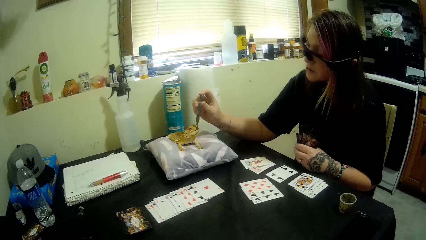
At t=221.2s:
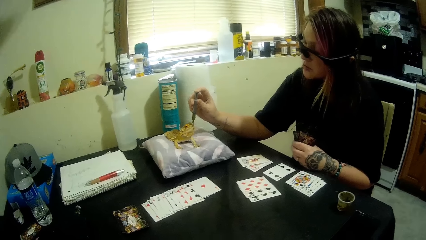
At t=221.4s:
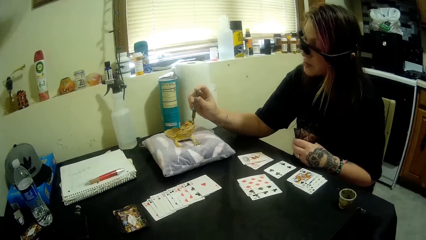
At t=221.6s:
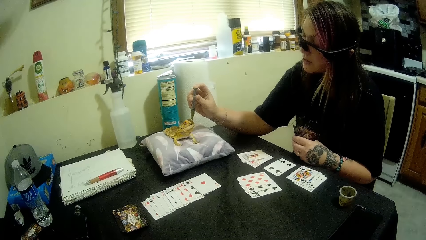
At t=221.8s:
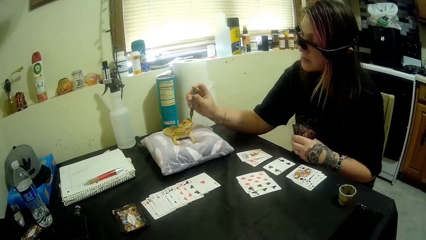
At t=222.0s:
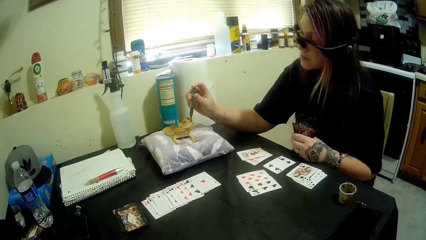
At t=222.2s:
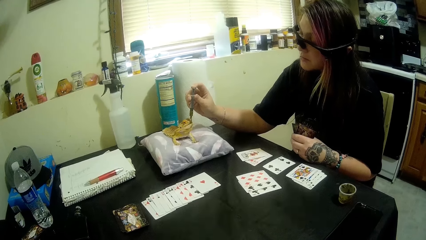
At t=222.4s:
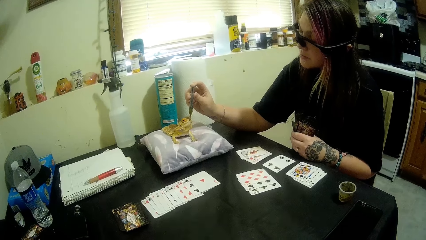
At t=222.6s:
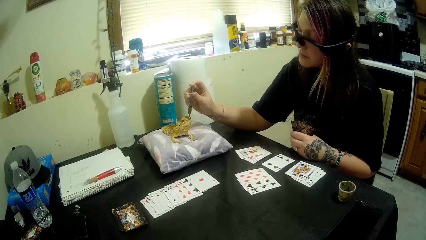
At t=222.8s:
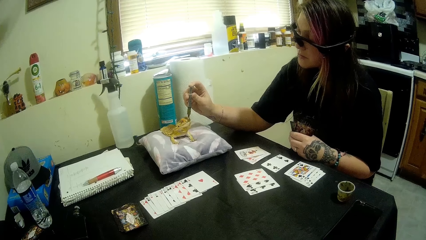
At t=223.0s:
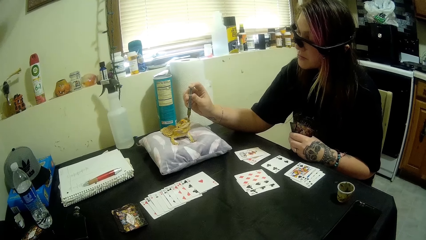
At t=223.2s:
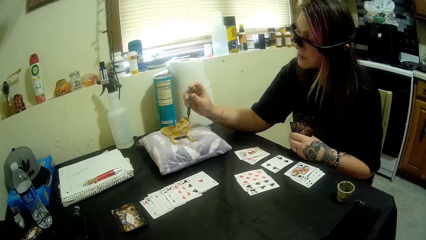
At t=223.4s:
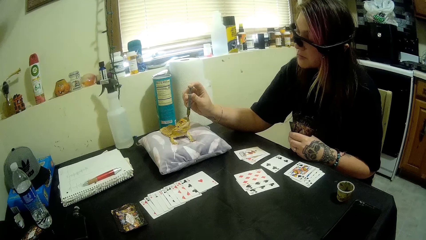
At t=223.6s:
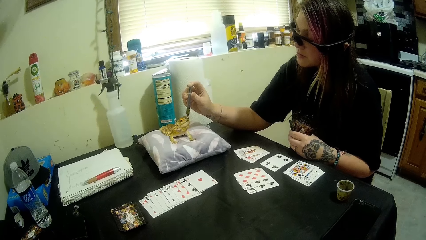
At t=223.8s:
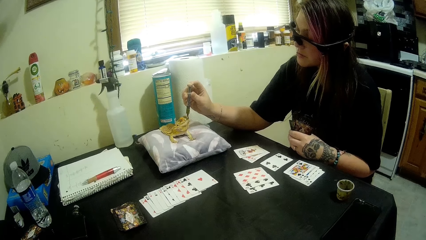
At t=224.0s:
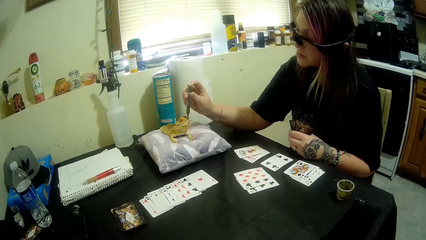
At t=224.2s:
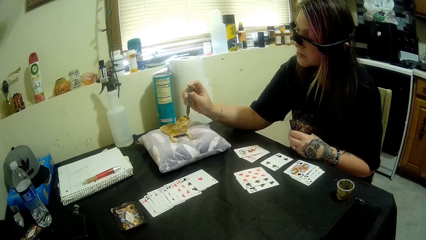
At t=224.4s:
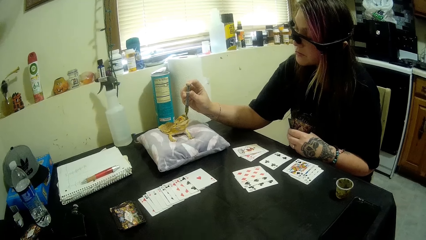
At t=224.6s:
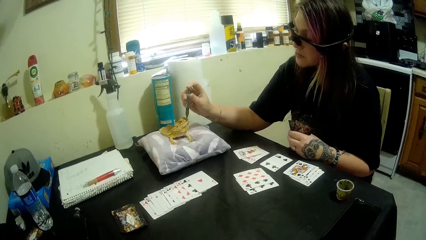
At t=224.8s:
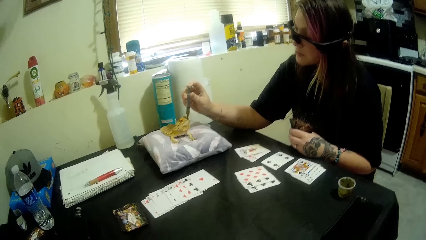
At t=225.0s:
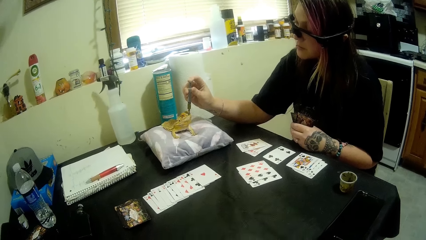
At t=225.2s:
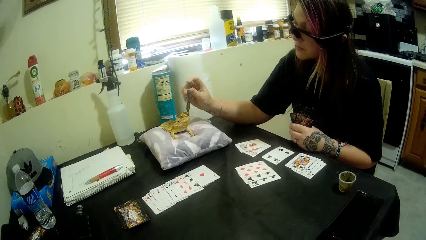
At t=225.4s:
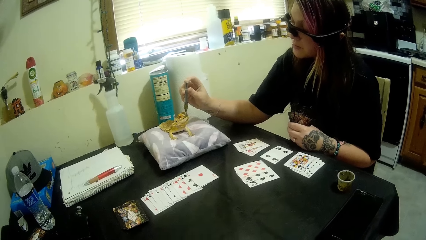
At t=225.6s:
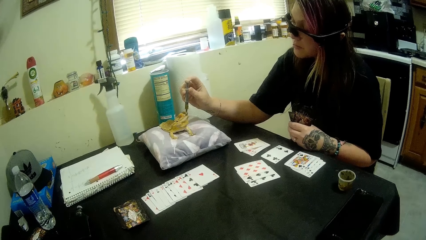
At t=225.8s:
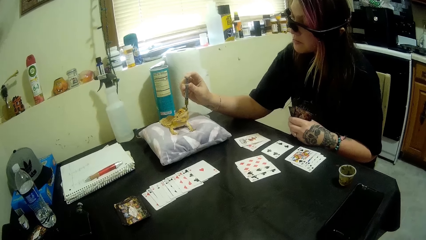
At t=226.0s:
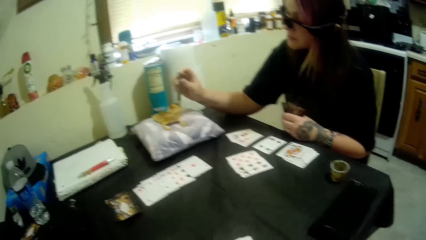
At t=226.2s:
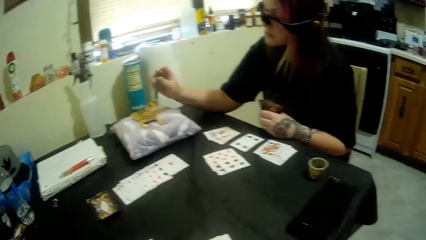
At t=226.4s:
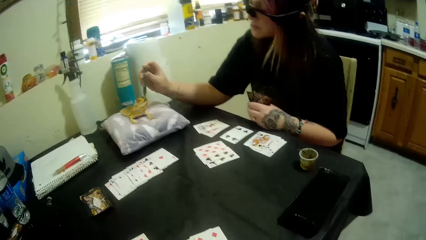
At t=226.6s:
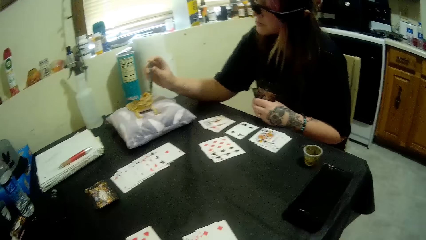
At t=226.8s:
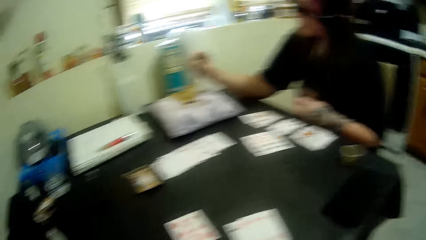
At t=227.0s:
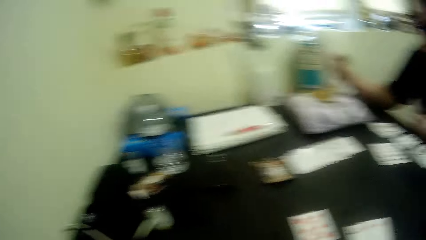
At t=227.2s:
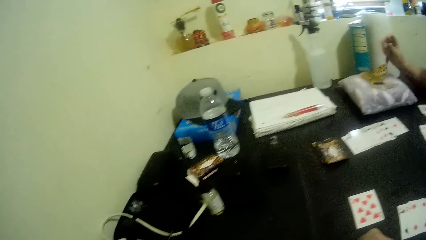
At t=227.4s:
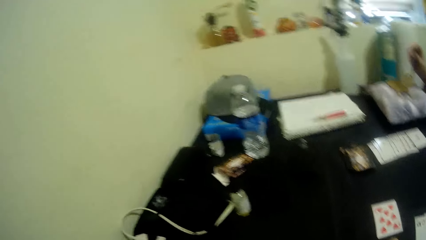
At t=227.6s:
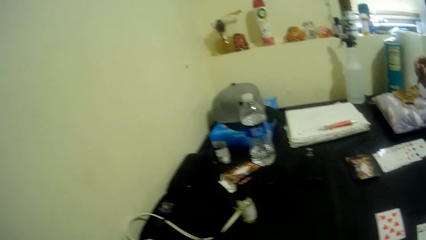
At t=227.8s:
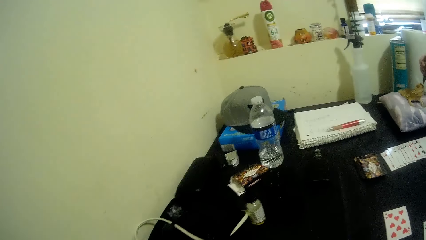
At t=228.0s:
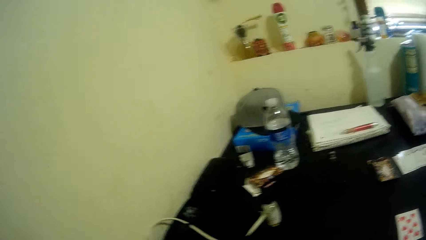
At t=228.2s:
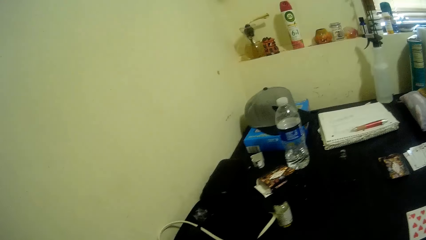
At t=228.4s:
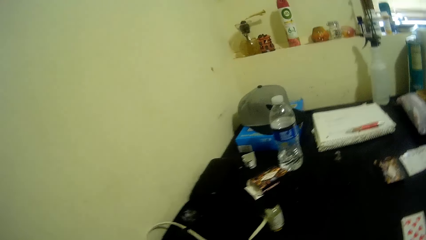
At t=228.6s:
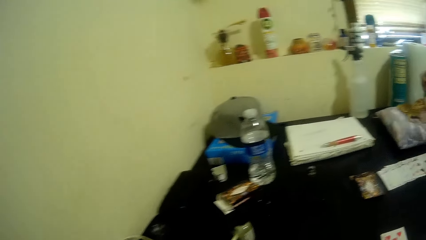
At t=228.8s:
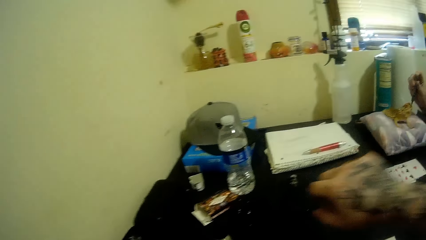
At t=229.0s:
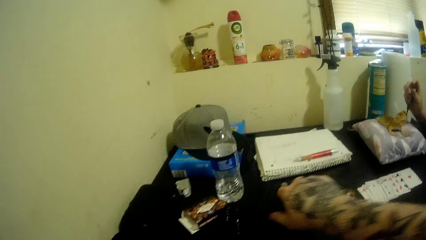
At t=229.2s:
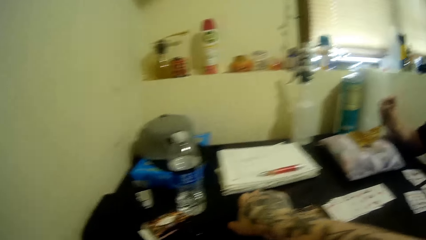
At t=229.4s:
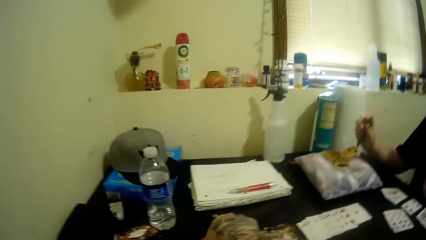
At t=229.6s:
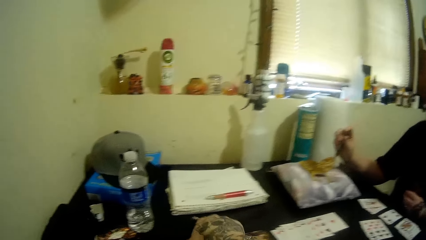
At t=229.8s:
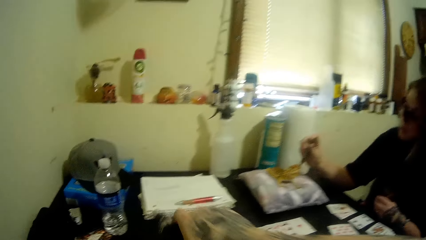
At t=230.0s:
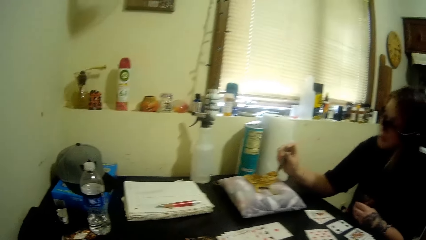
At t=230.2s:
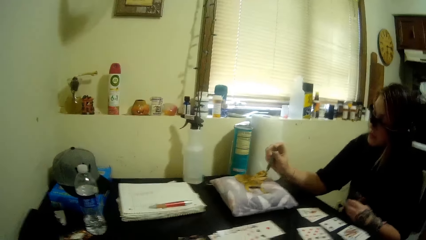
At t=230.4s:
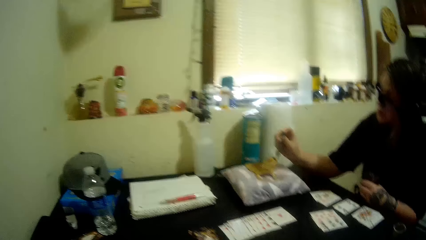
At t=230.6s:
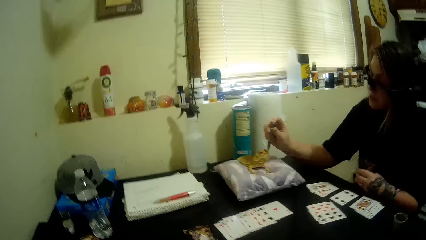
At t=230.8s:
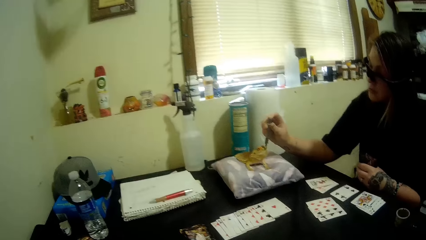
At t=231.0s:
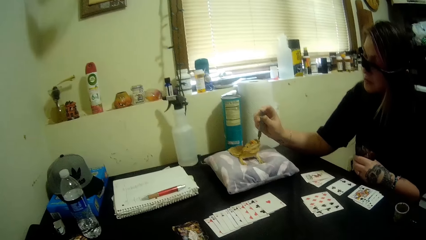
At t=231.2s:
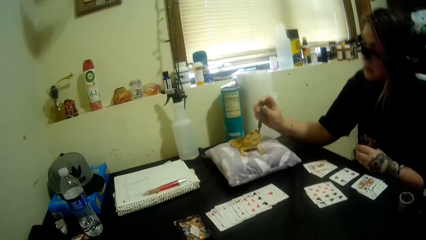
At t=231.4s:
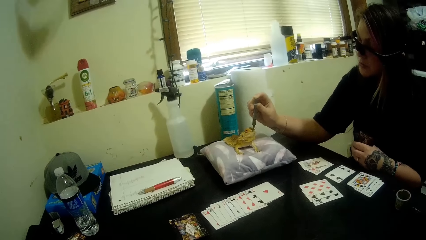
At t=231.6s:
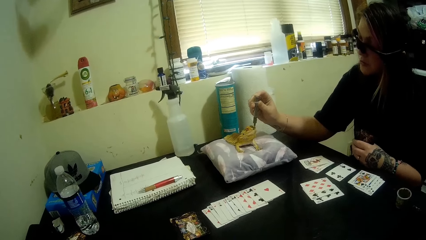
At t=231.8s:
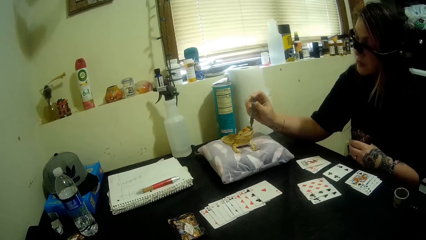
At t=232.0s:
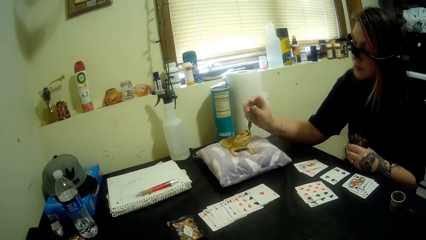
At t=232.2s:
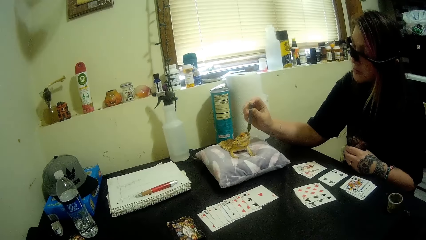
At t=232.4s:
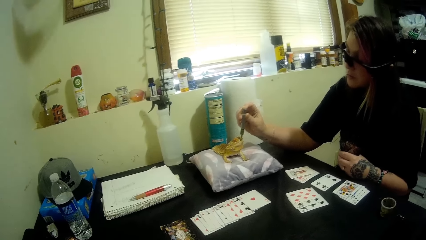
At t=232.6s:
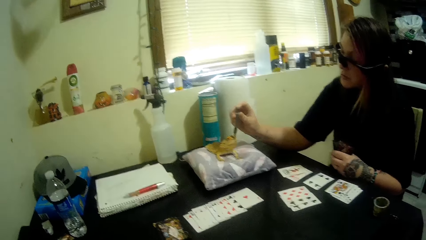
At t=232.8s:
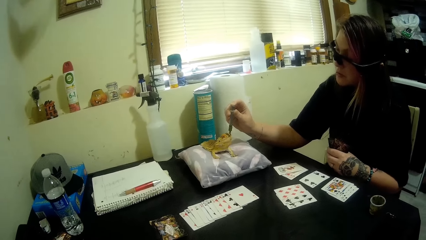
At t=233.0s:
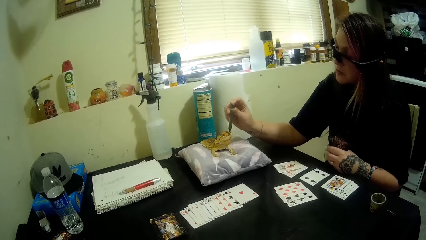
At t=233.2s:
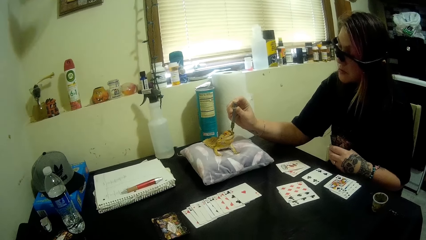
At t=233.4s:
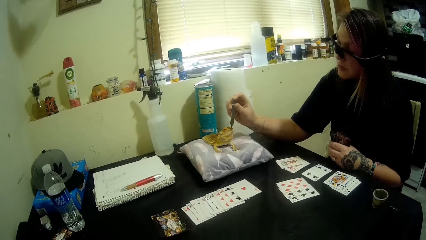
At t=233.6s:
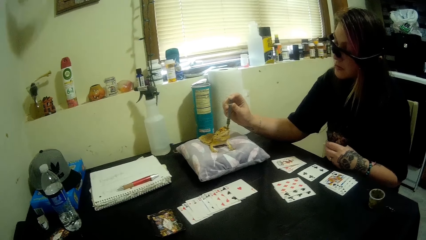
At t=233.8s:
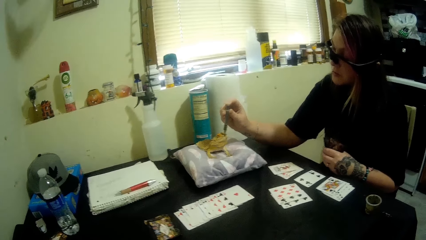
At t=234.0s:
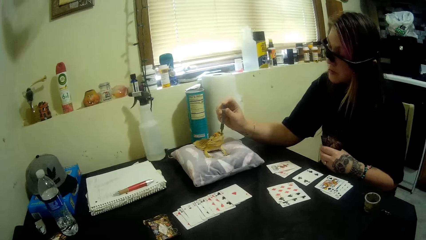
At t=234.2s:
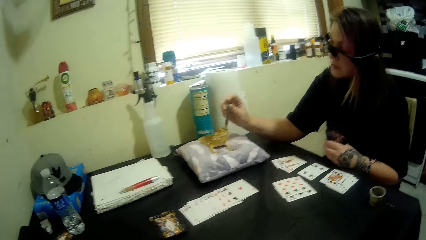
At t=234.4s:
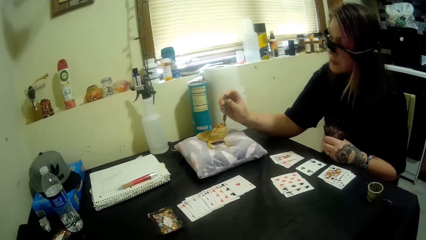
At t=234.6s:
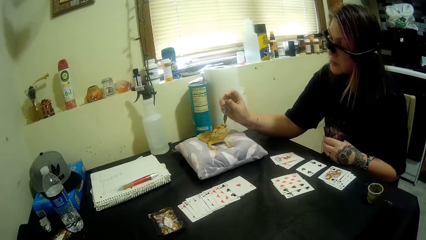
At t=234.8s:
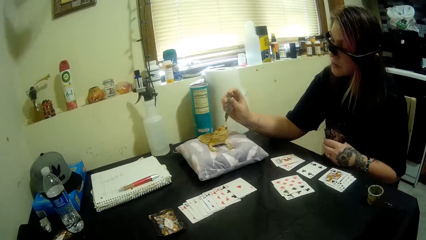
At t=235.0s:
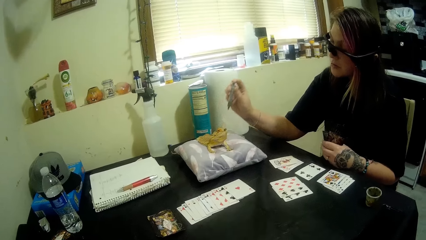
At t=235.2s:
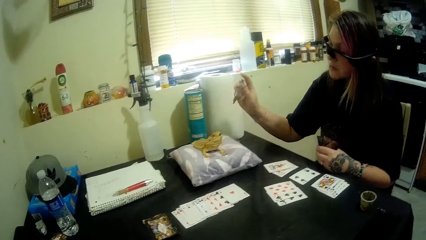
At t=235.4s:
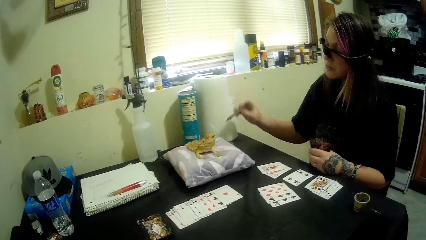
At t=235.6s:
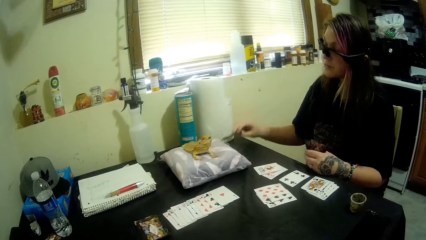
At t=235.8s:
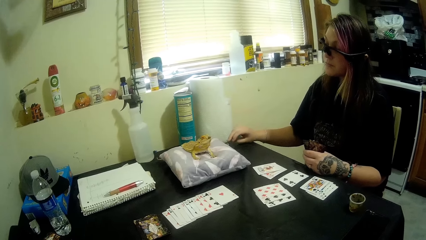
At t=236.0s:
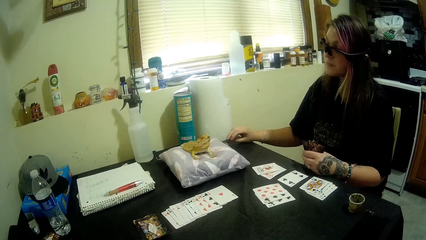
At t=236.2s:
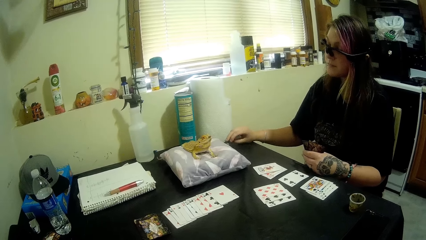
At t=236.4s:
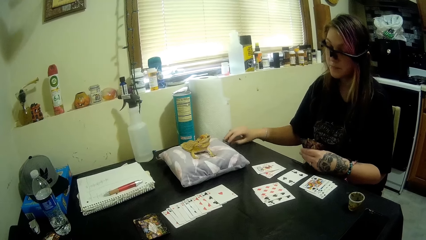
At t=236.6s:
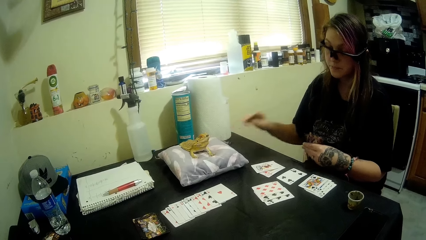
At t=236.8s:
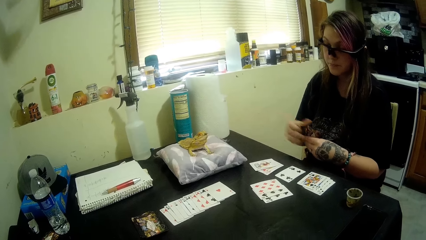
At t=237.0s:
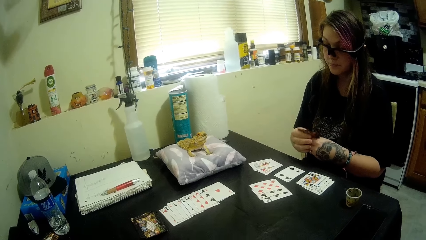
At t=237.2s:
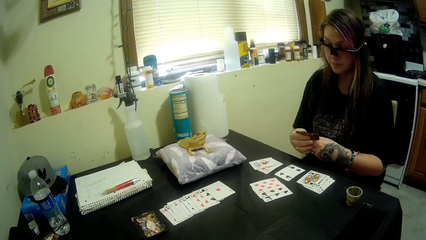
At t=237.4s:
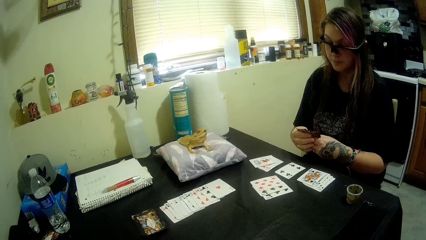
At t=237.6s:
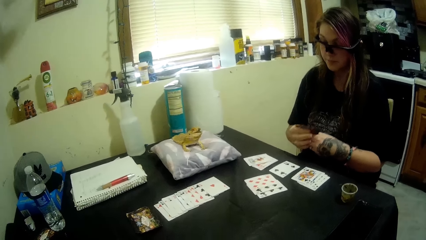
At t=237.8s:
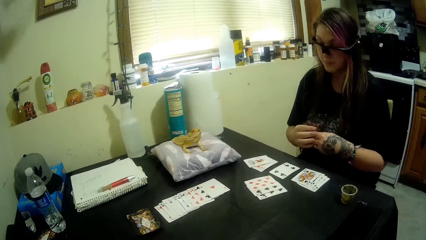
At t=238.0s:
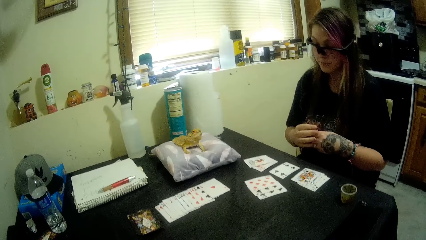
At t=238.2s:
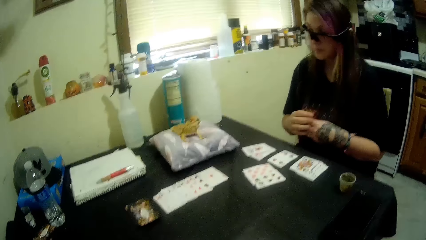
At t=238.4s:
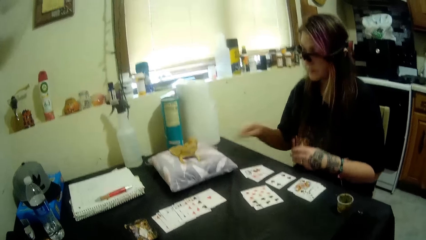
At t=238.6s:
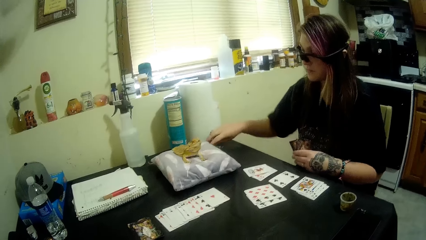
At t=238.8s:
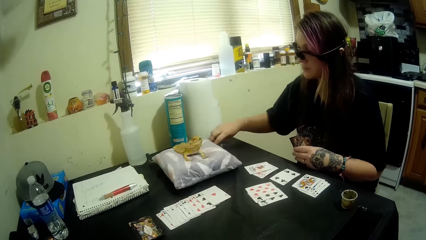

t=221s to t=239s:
The camera wearer looks around the room. He picks up the portable bottle of shisha from the table with his right hand. He picks up a card from the table. A woman drops something on the gecko. The woman drops the syringe on the table with her right hand and holds the cards with both hands.
